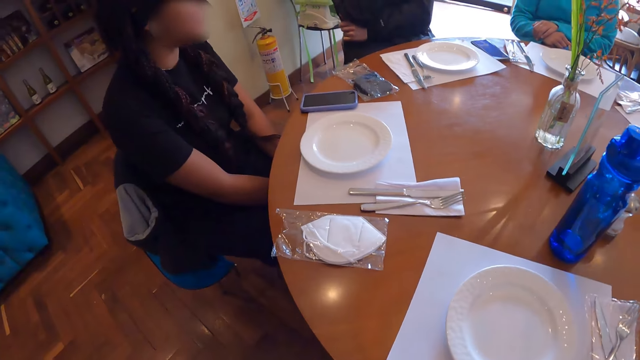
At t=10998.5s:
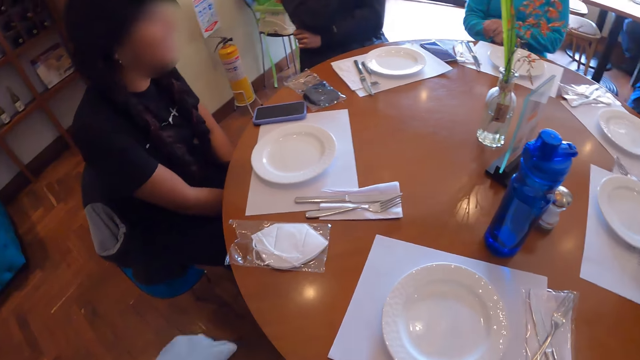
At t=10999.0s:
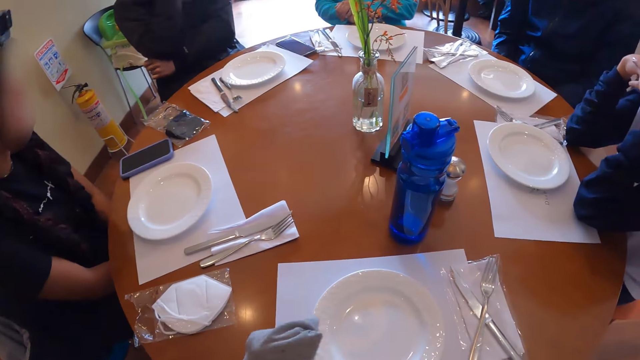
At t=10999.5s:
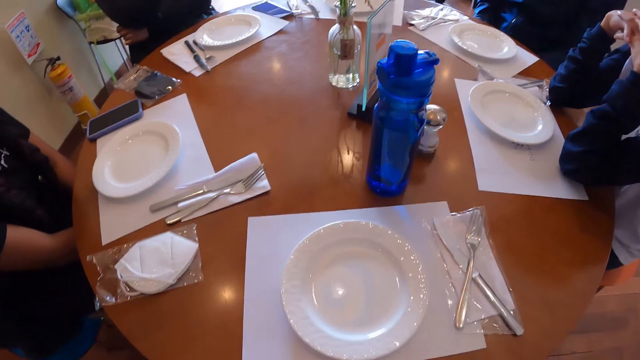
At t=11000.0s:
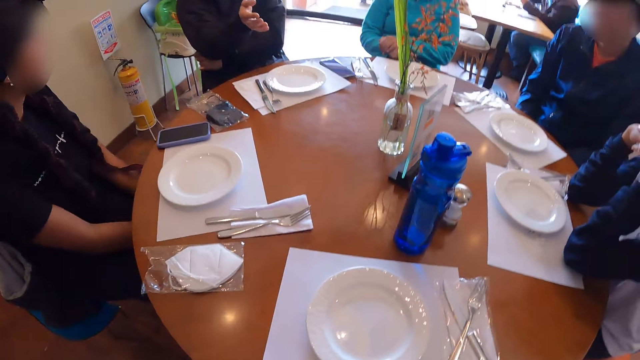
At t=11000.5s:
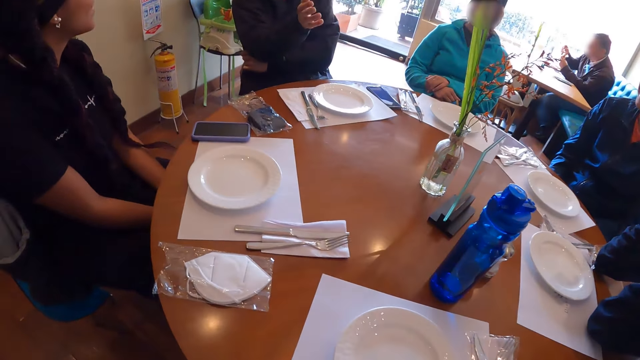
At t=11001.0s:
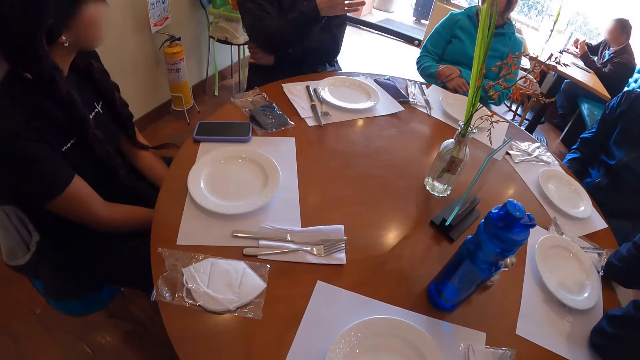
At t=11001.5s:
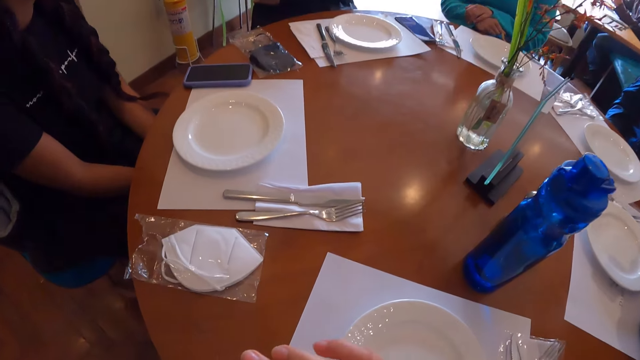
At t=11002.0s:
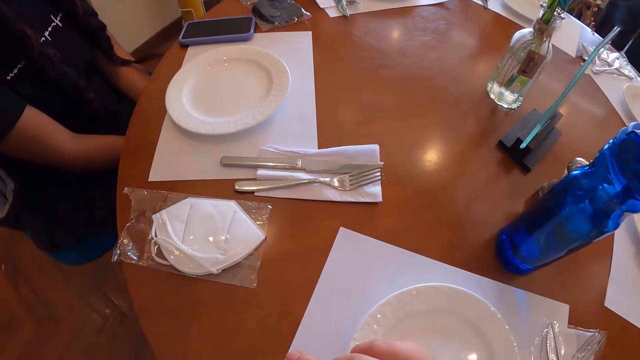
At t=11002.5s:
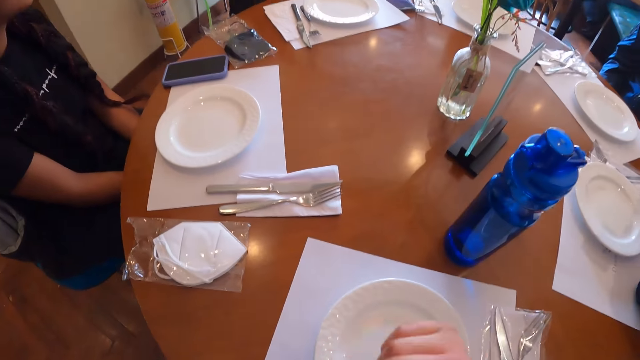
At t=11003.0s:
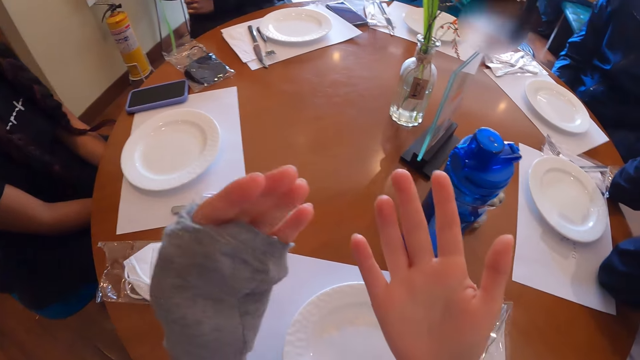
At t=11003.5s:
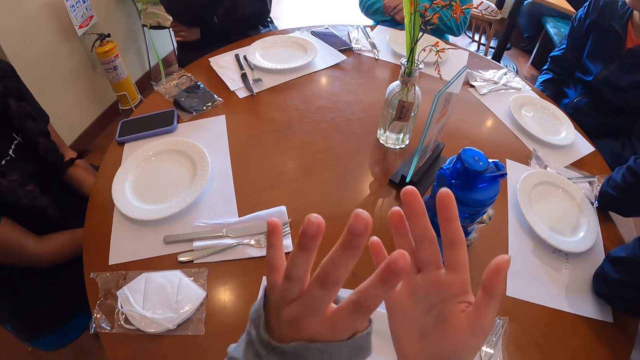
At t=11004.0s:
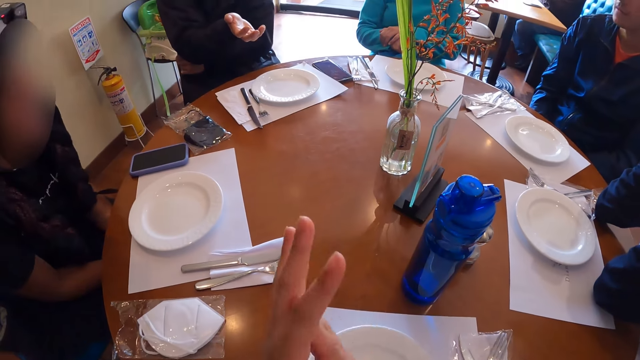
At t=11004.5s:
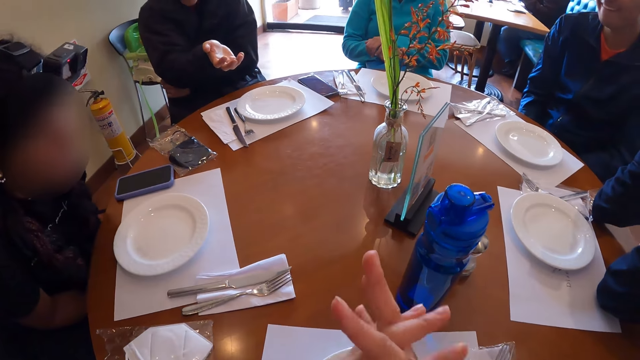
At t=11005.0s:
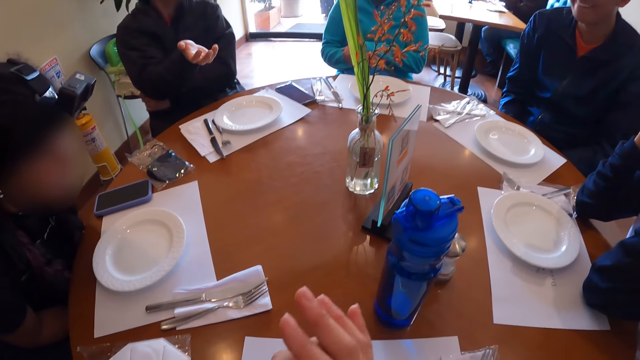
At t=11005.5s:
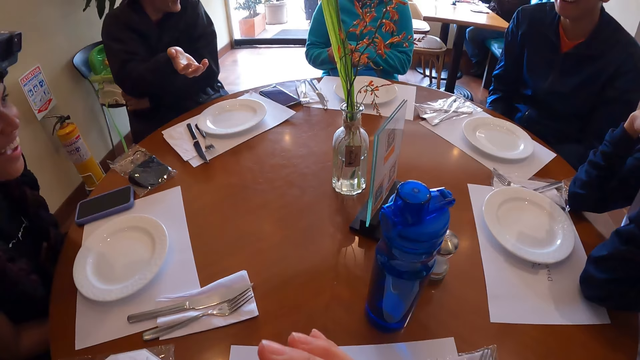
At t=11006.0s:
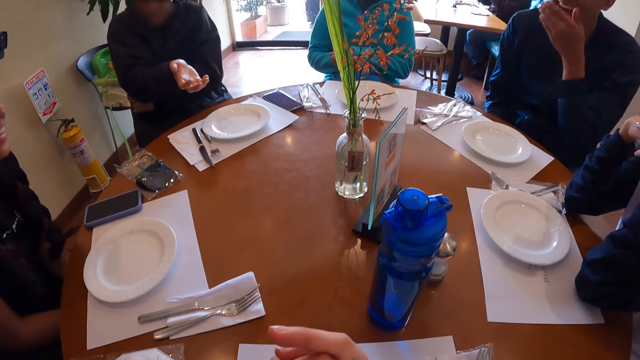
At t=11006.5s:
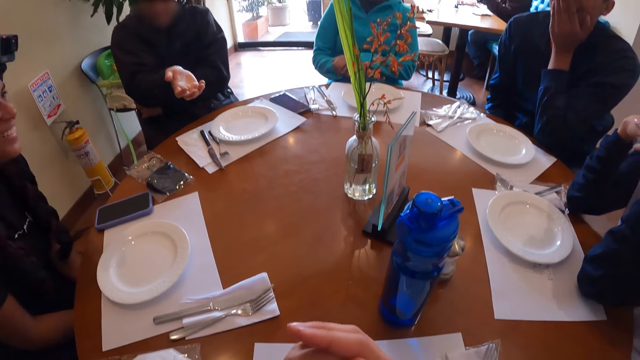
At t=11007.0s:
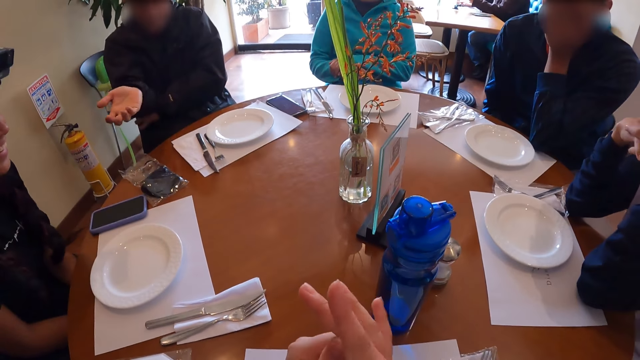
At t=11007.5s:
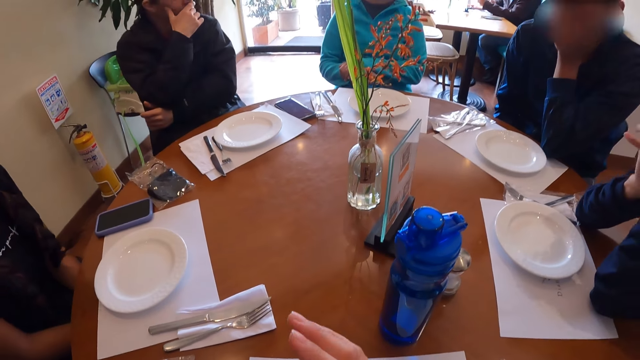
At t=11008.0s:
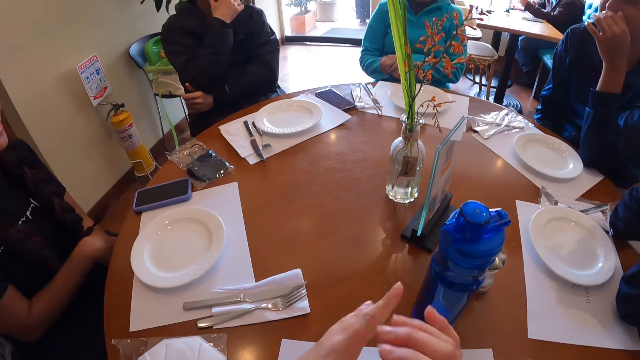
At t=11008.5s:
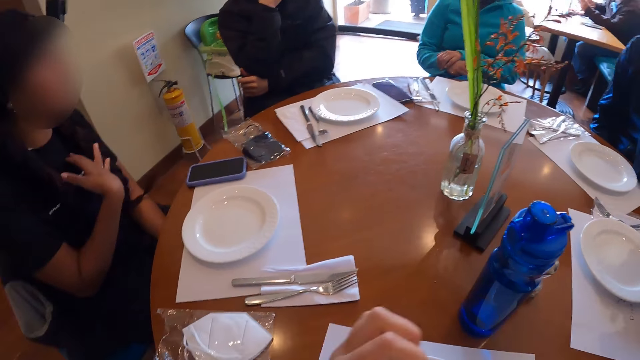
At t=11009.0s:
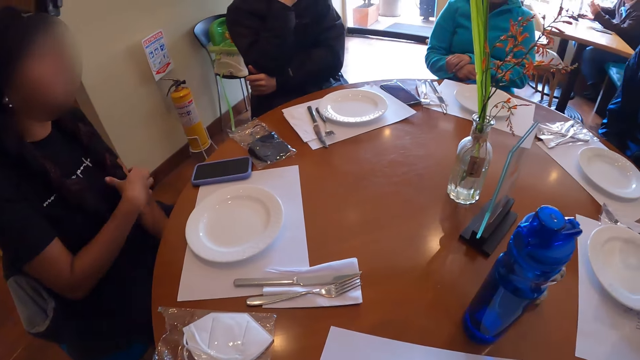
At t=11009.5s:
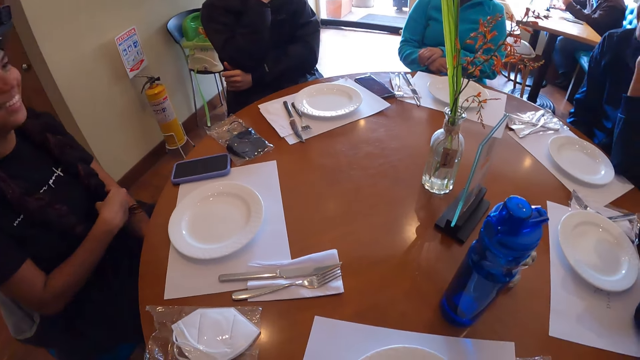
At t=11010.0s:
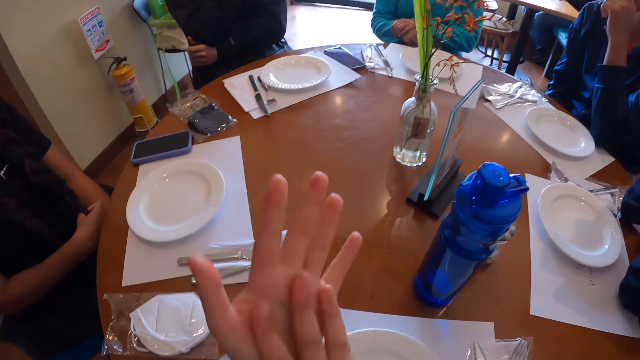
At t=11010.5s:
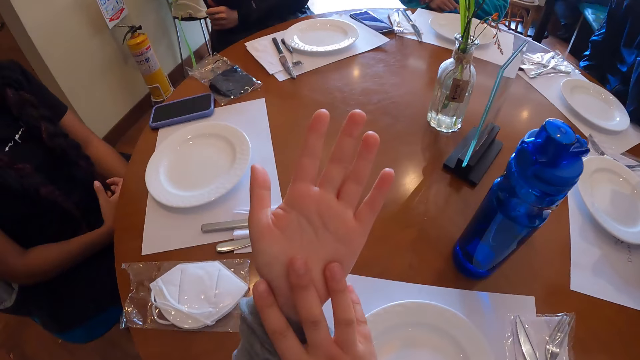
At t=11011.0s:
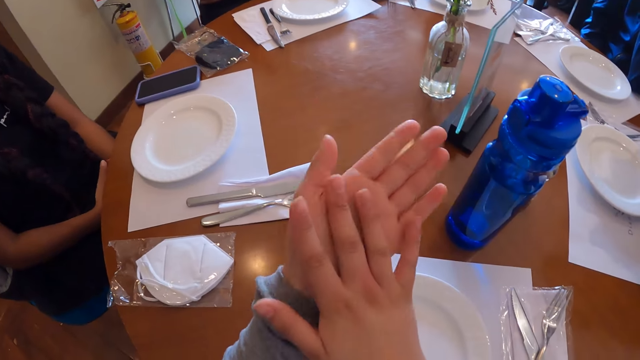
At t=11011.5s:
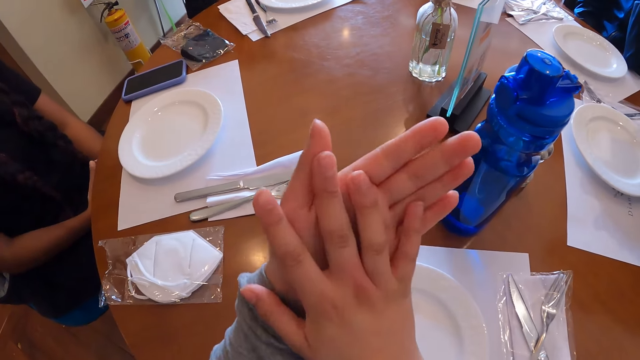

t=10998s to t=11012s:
The camera wearer interacts with the group of people. She gesticulates with both hands. She looks at her hands. The woman interacts with another woman. The camera wearer rubs her hands together. The first woman gesticulates with her hands.

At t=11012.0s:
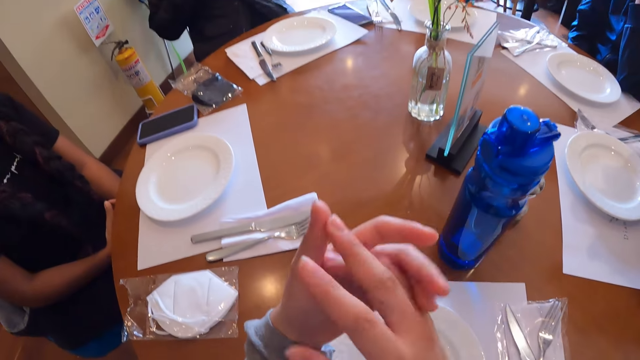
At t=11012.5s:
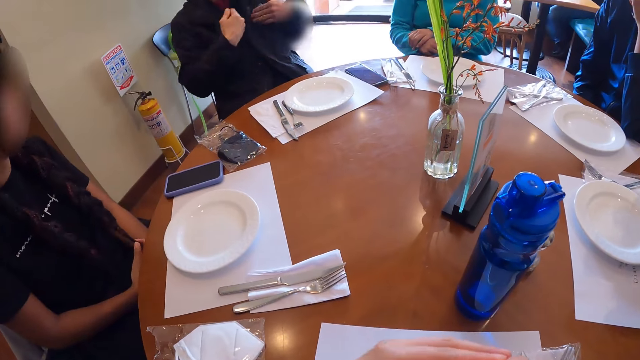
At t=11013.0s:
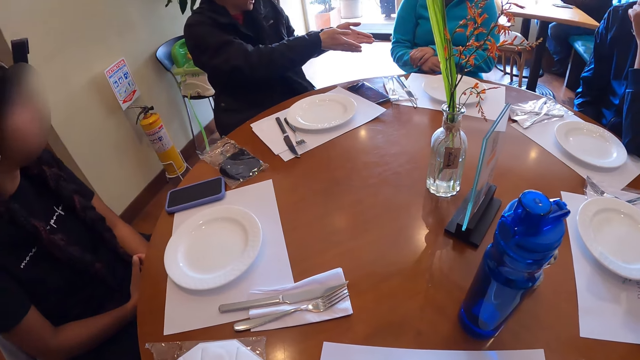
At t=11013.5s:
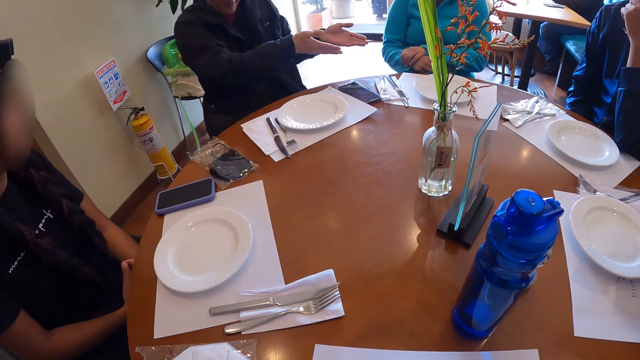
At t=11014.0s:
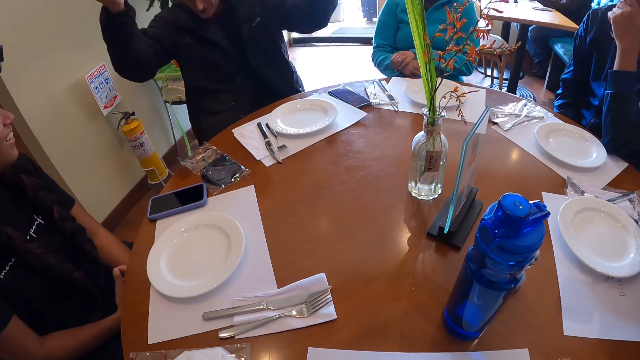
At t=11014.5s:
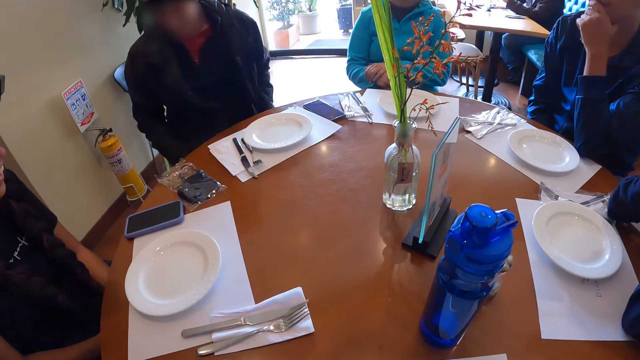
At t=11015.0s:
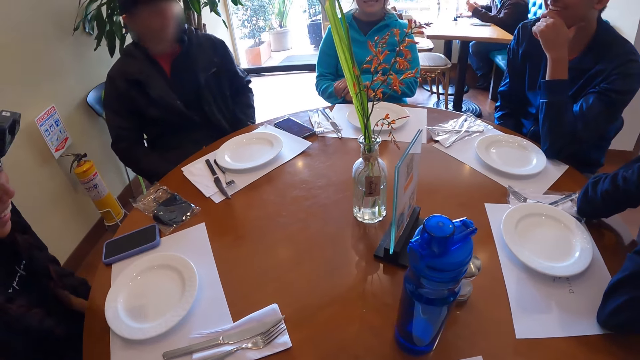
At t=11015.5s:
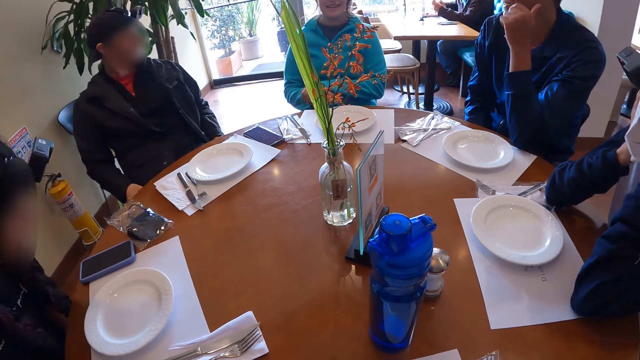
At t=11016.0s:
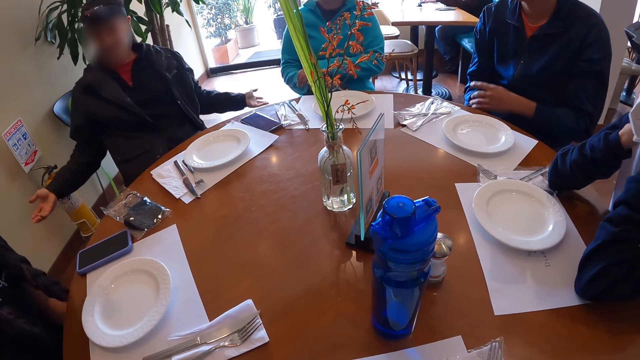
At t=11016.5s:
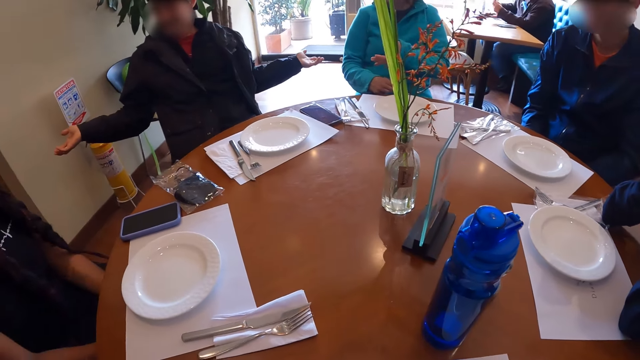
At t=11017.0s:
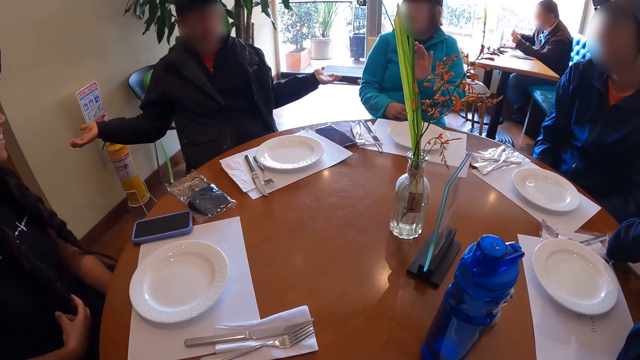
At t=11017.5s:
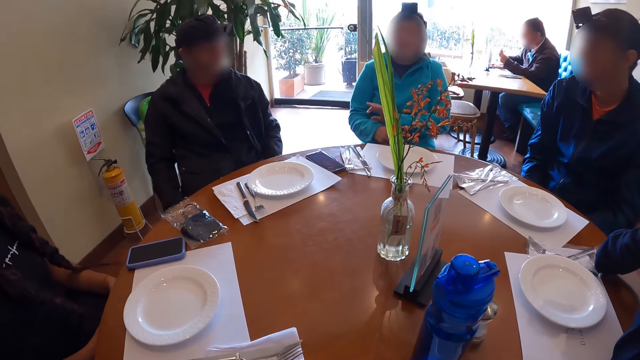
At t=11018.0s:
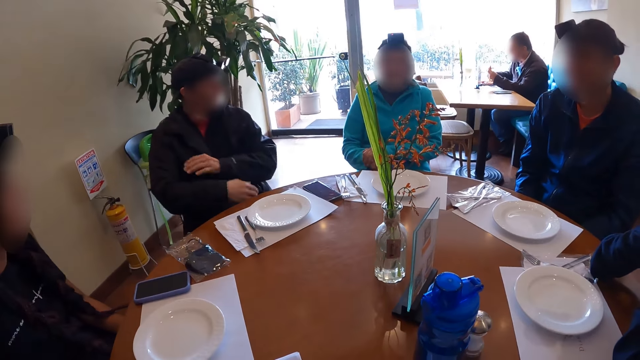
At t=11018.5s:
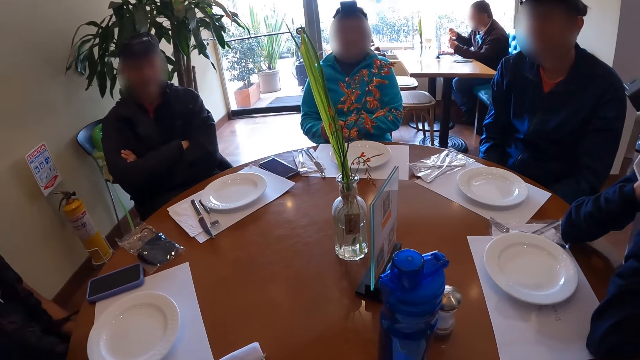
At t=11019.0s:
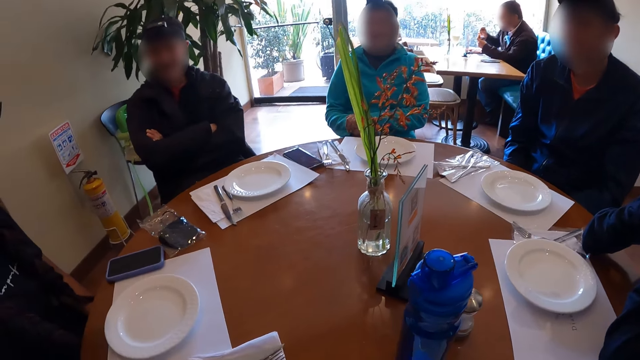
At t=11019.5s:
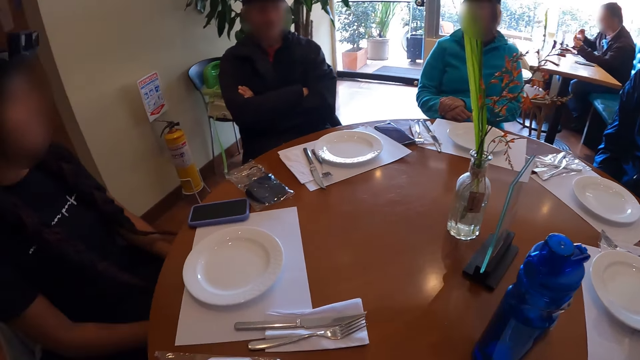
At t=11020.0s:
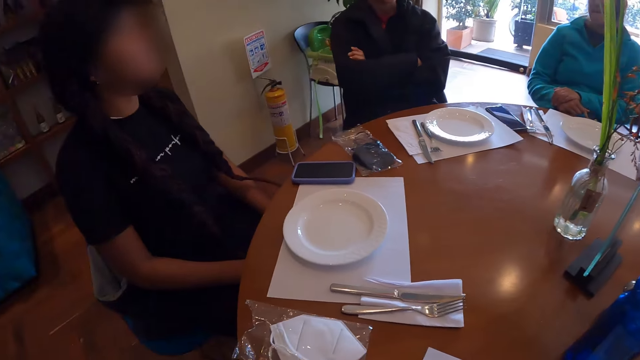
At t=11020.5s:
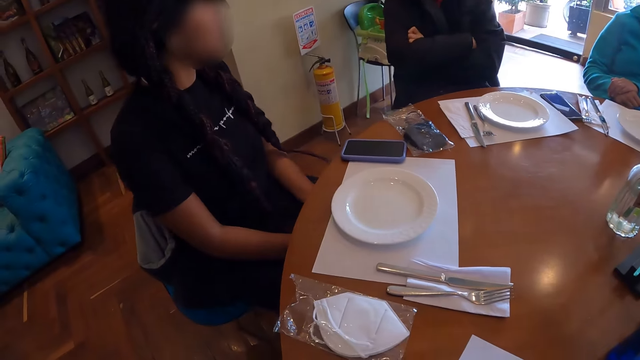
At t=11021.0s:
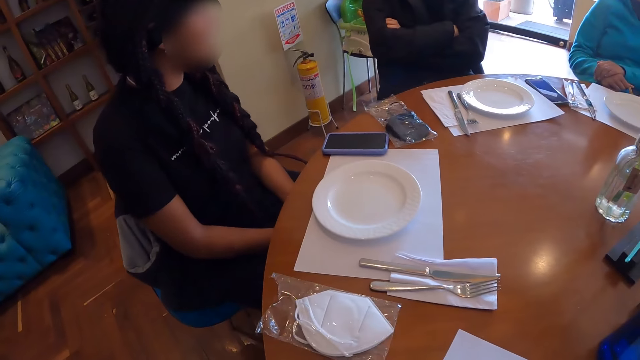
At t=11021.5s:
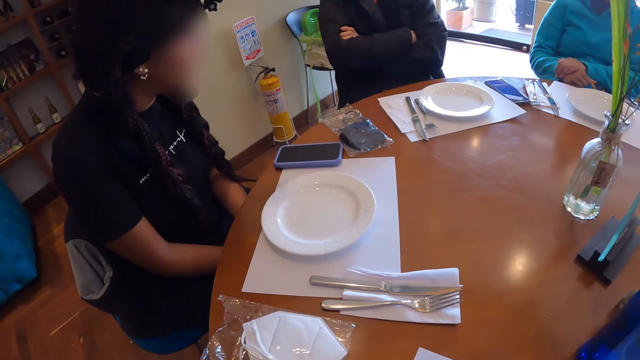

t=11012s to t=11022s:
The woman interacts with the man. She gesticulates with her right hand.
